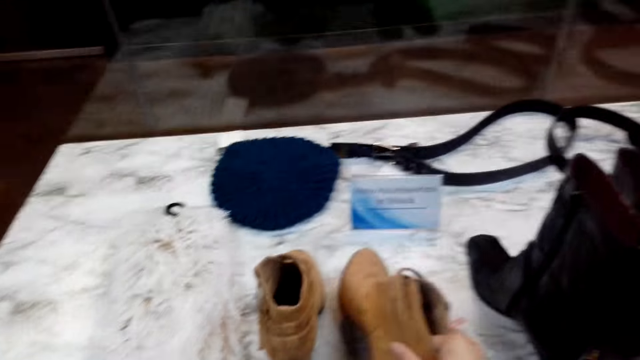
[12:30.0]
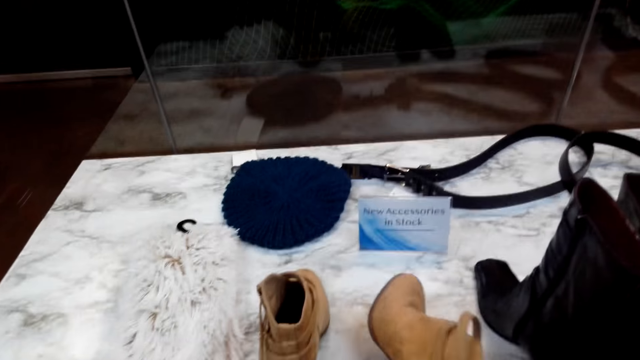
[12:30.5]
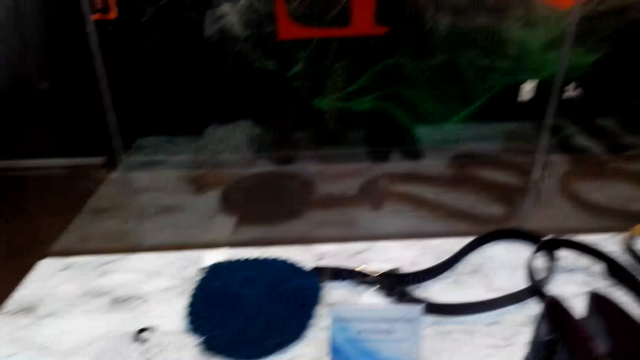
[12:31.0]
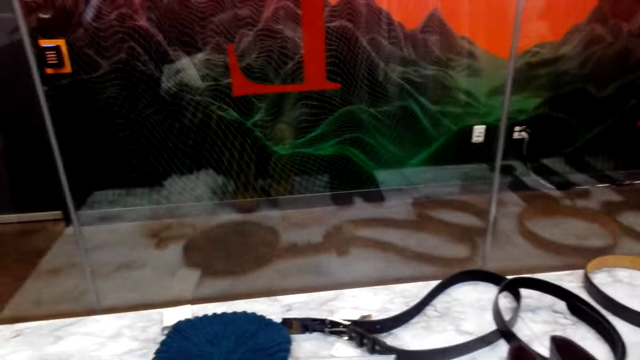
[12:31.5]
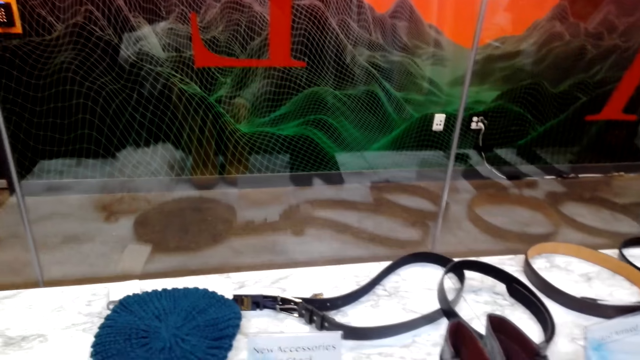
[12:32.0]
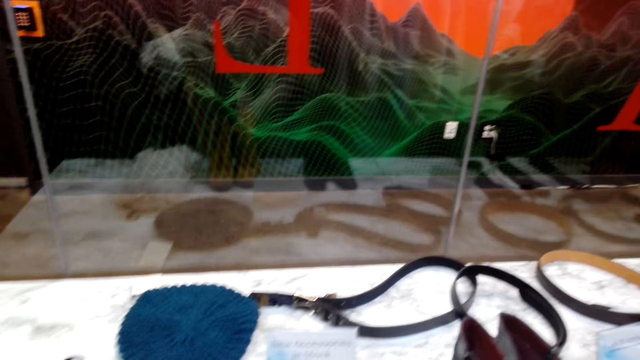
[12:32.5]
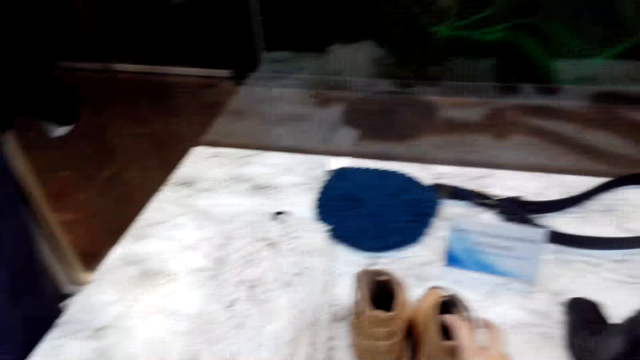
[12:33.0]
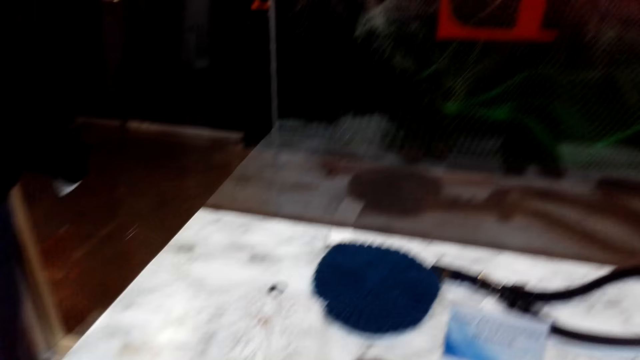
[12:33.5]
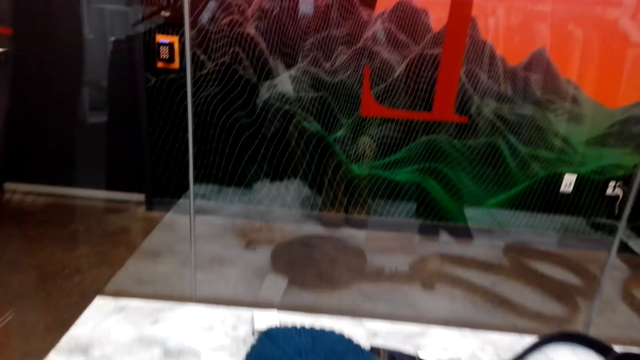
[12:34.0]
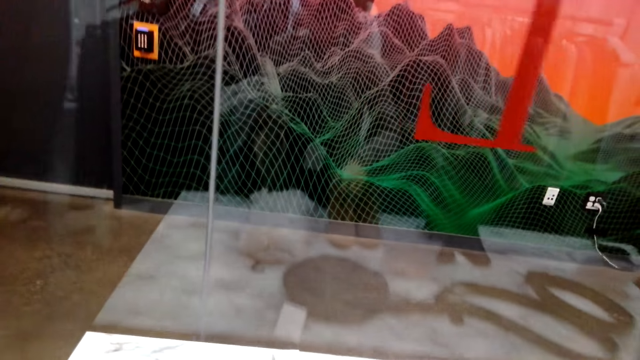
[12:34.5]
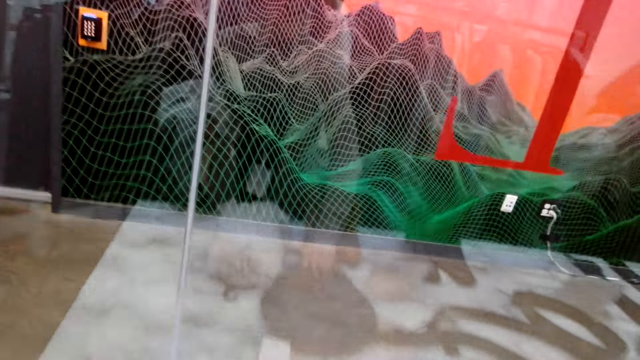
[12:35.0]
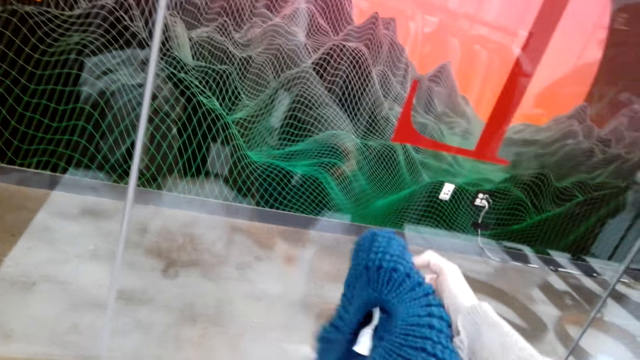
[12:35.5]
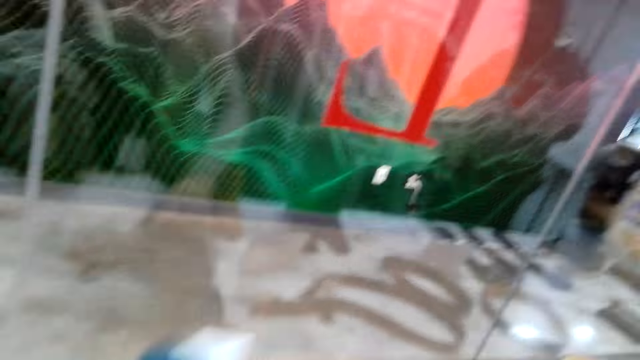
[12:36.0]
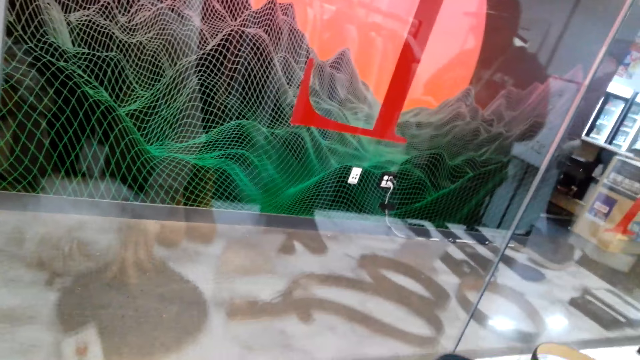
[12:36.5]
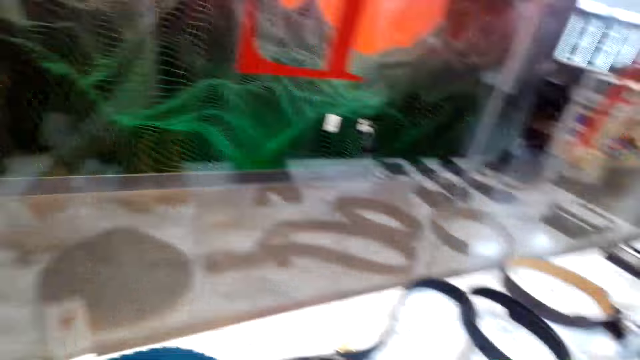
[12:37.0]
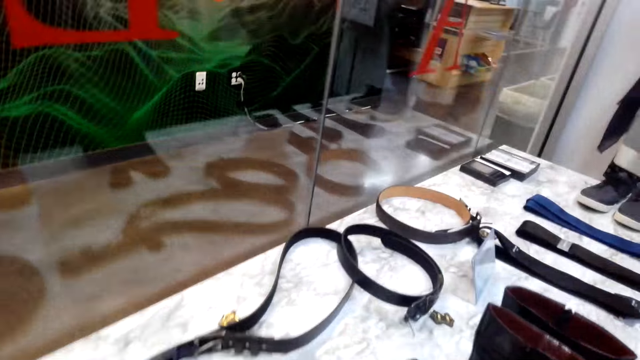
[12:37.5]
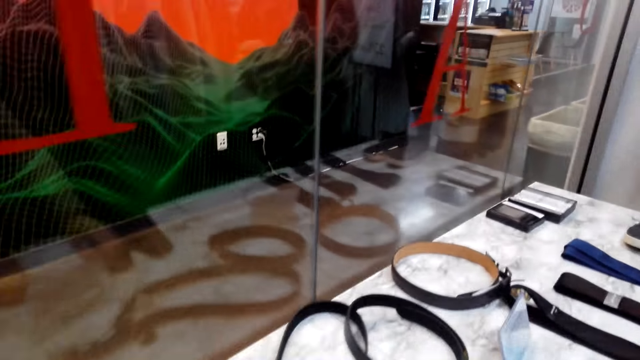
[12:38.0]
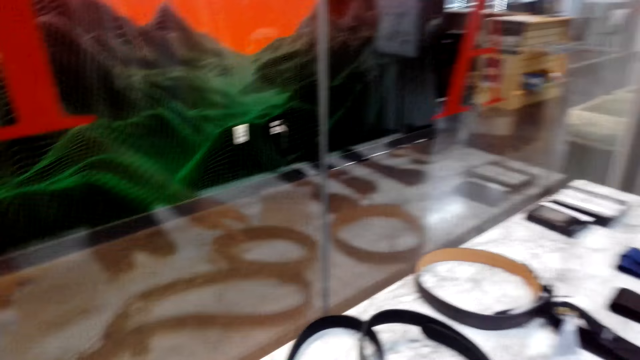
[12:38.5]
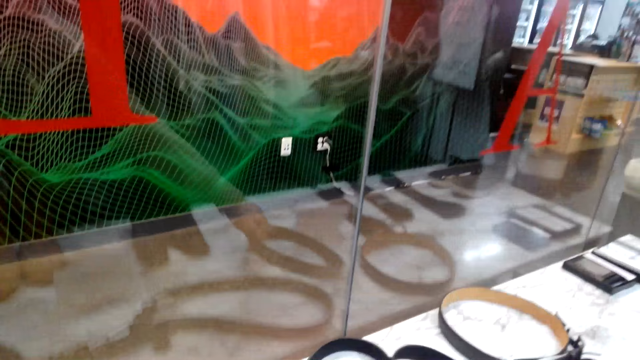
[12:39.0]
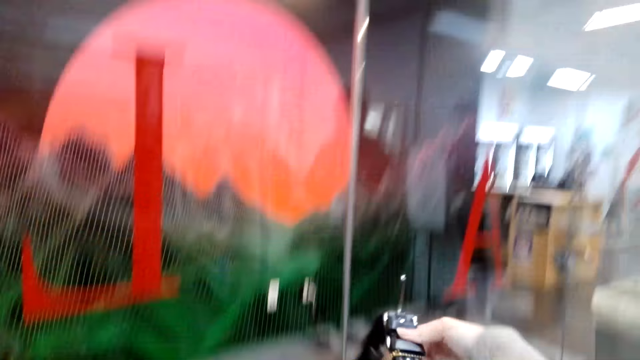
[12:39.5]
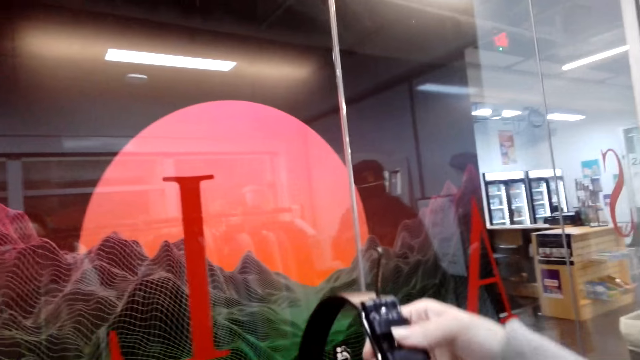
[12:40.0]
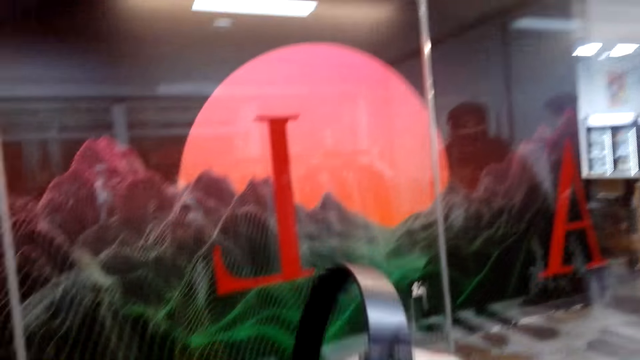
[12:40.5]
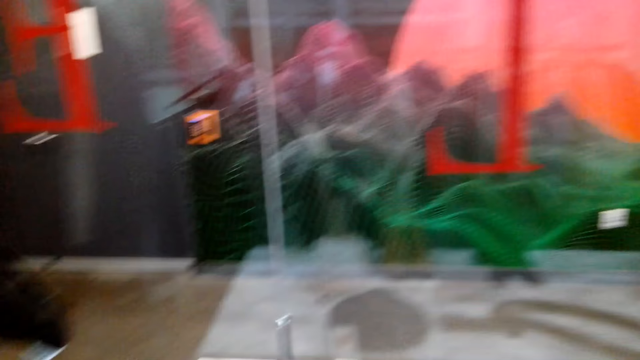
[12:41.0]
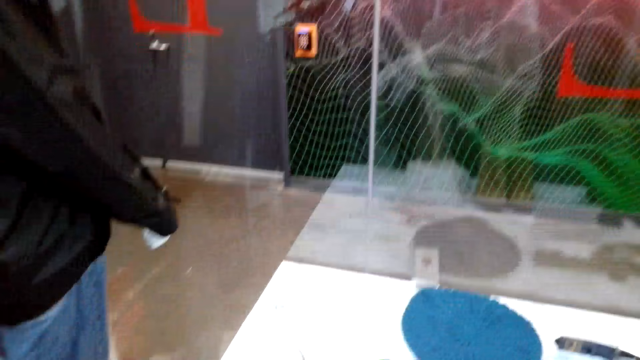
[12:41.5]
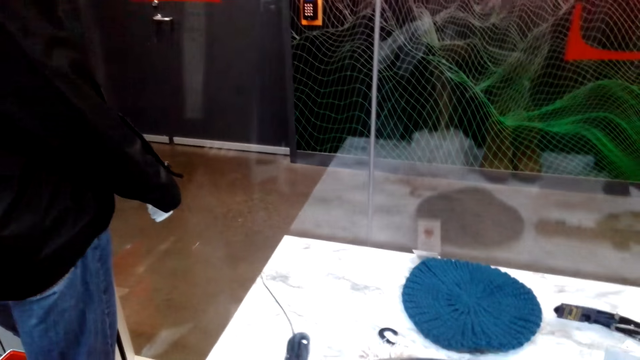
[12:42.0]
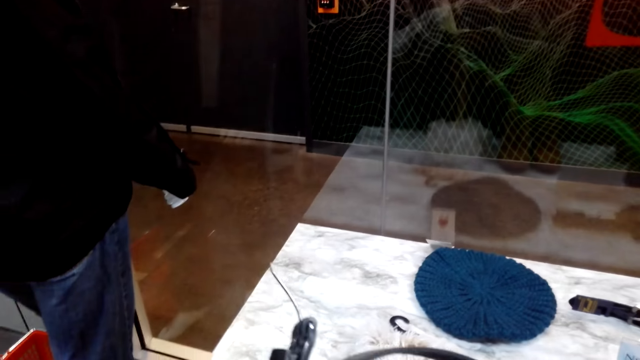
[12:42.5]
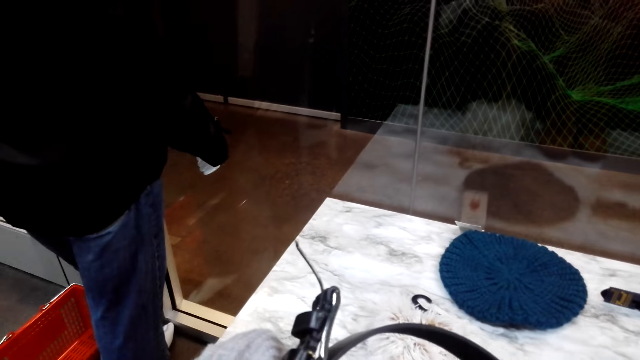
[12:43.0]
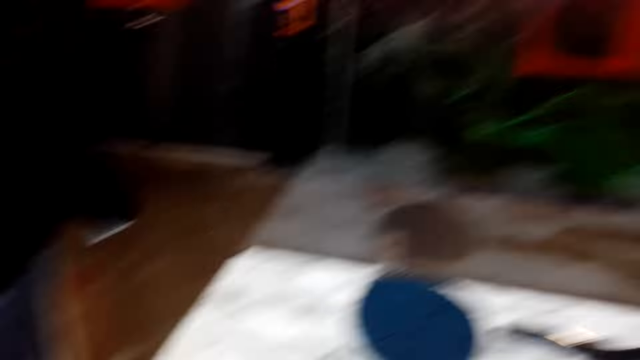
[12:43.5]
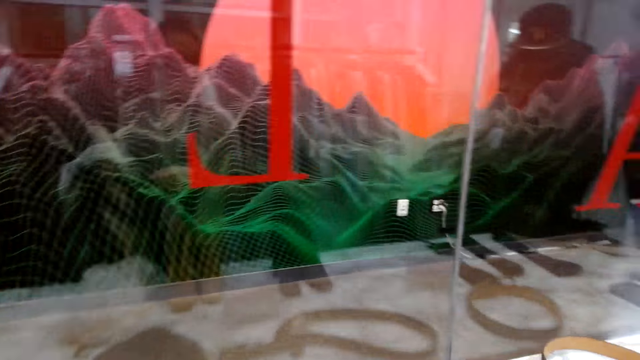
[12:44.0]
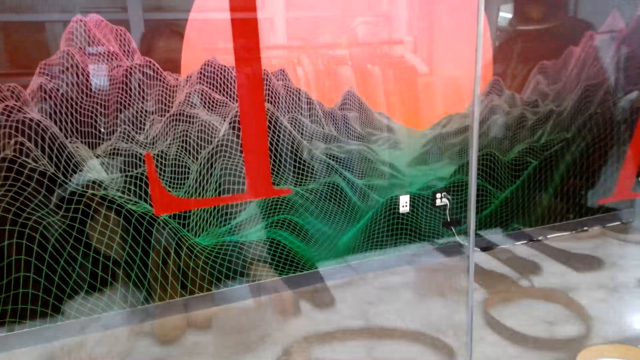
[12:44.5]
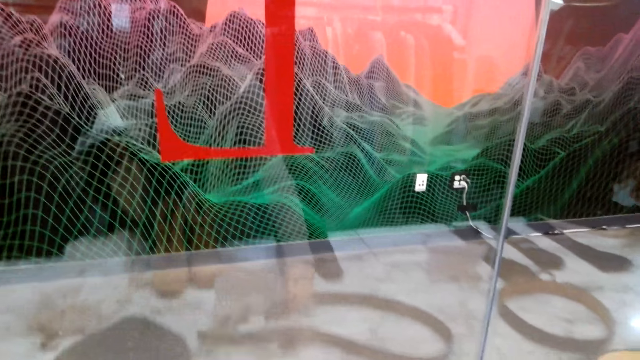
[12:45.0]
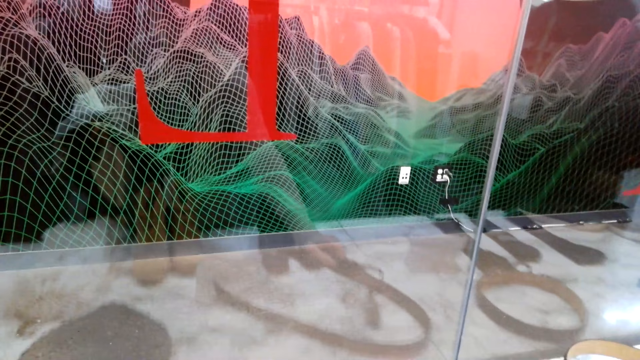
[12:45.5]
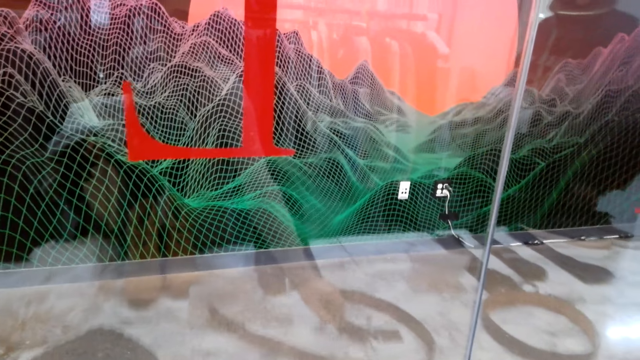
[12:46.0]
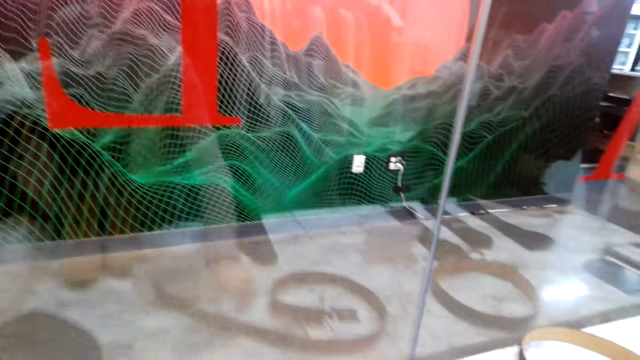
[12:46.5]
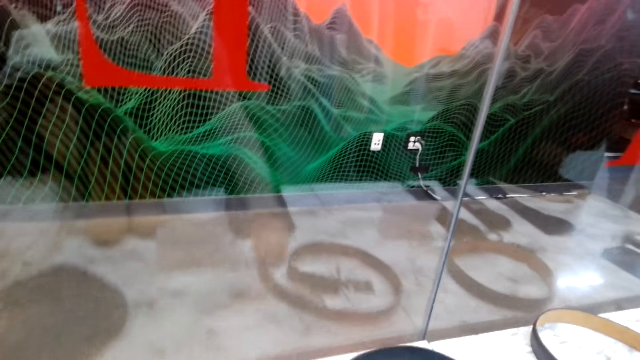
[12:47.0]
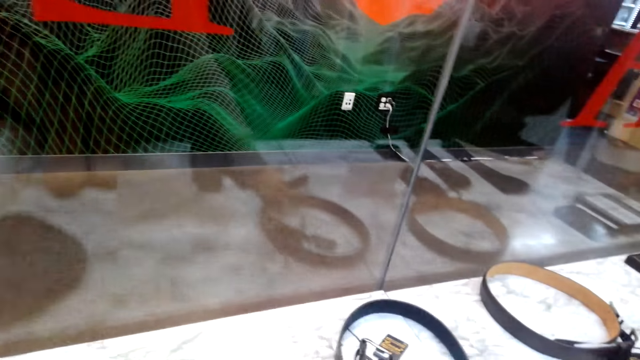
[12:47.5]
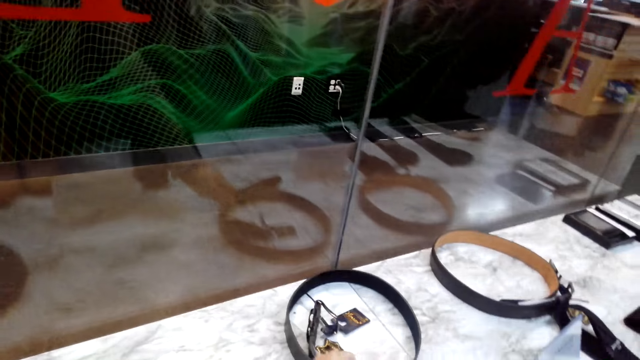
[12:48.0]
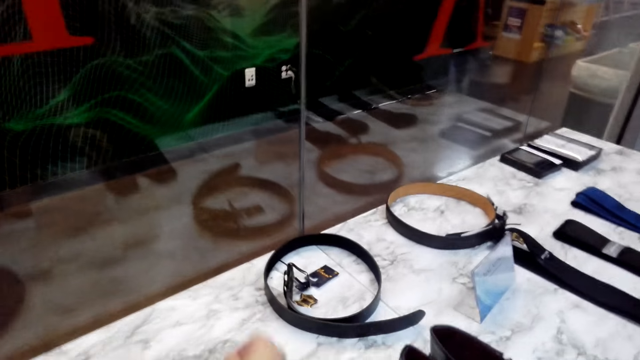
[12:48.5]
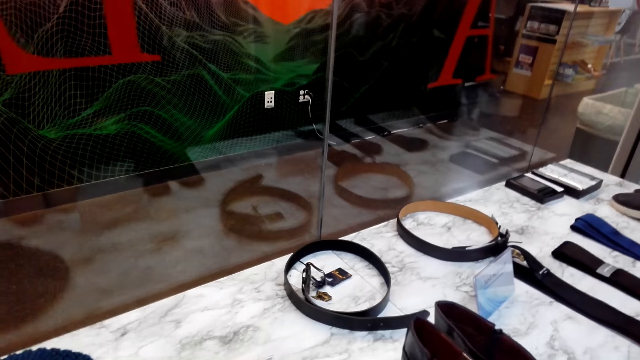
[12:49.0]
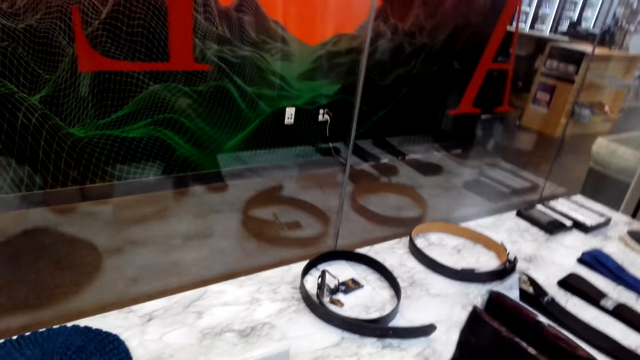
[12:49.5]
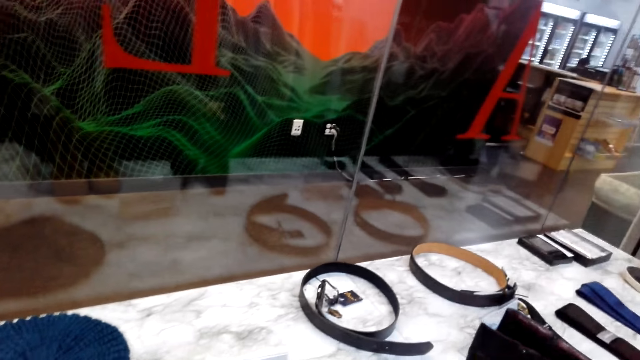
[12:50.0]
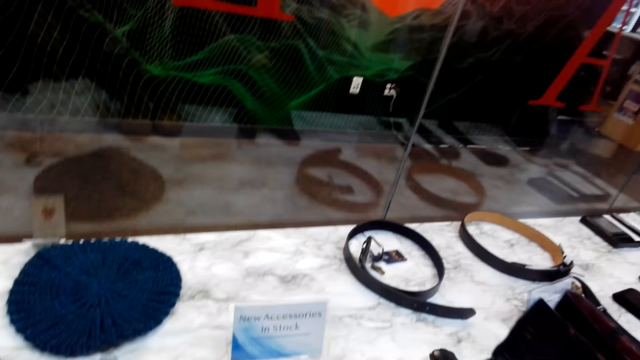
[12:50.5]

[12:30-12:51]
The camera wearer picks up the shoes on the table. They pick up a scarf or hat on the table. They pick up a belt on the table. They drop the belt on the table. They pick up the belt on the table.
